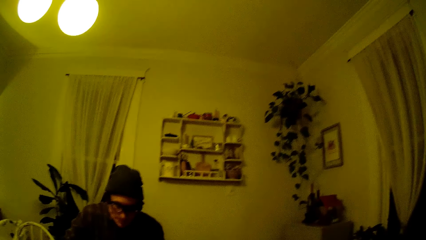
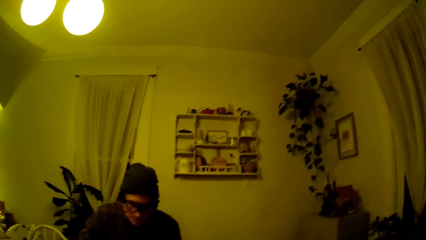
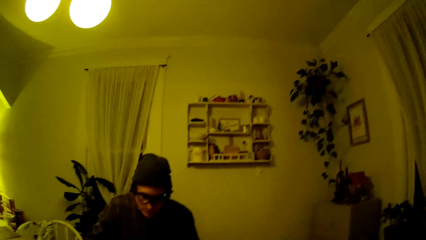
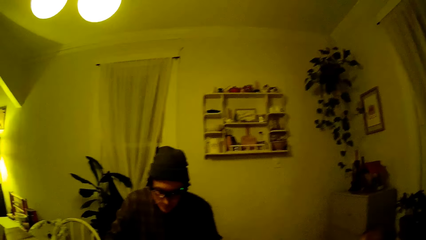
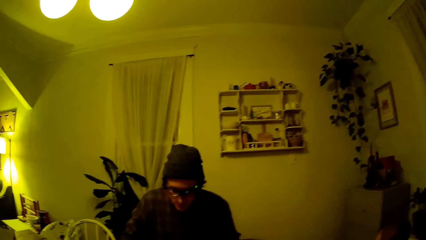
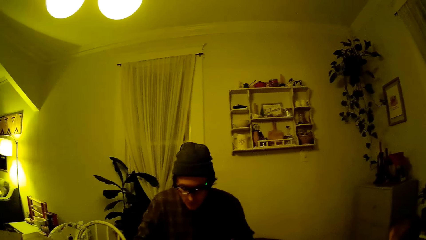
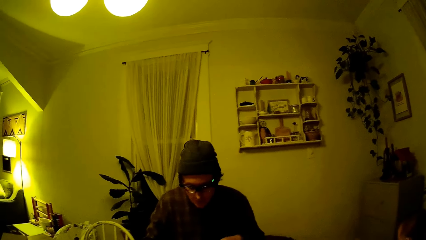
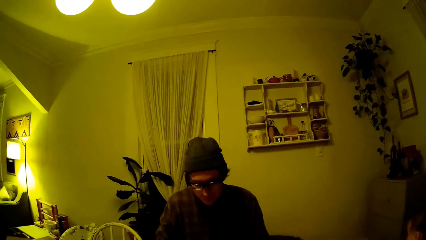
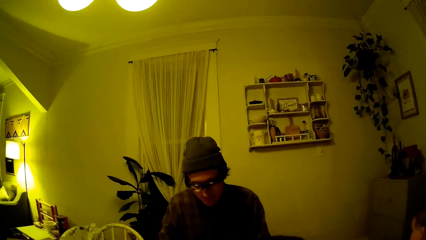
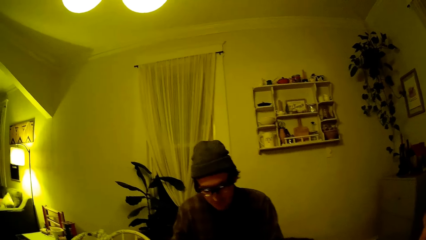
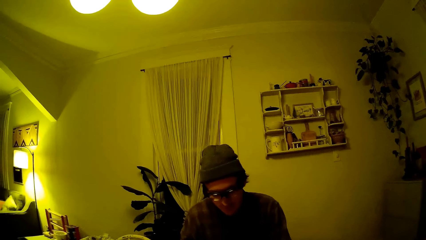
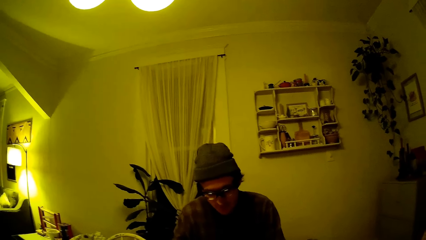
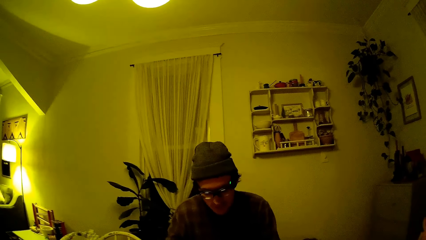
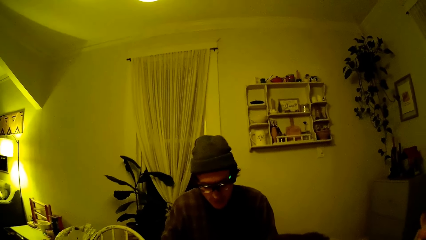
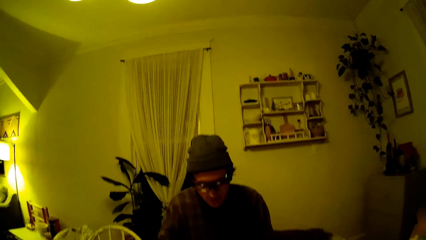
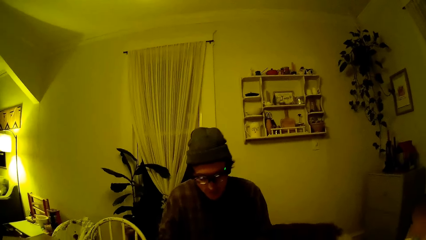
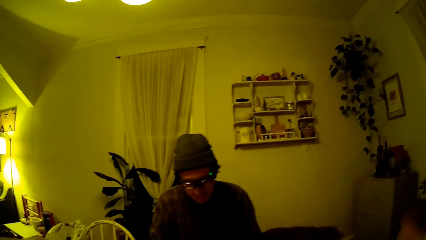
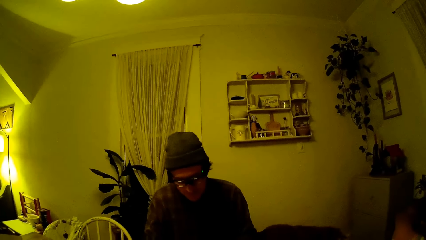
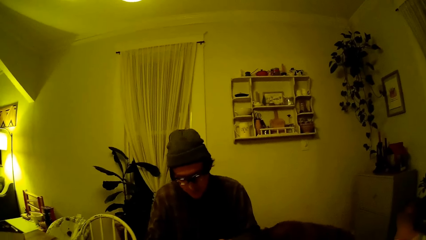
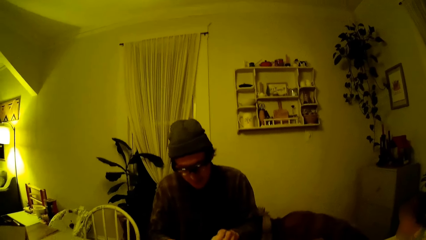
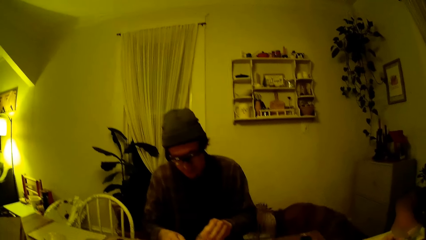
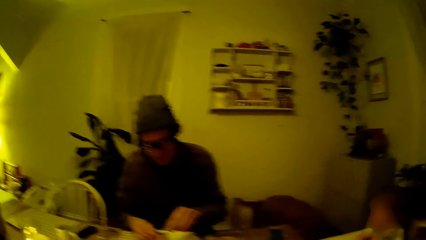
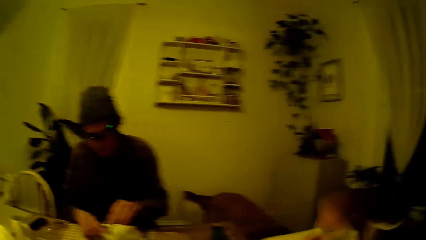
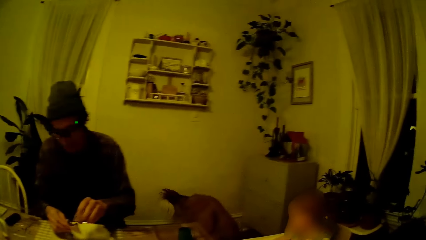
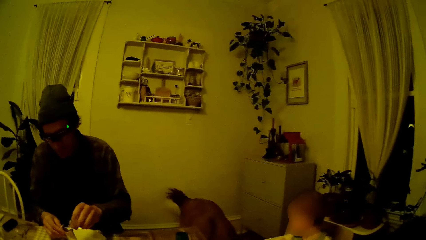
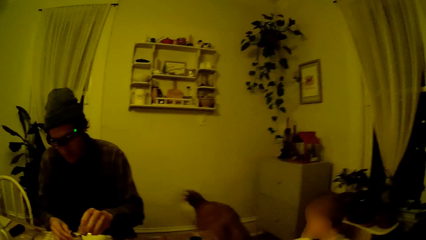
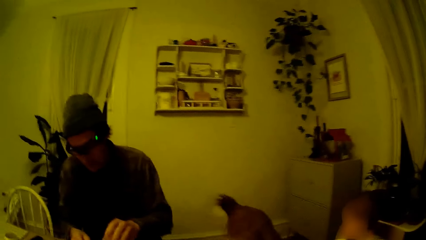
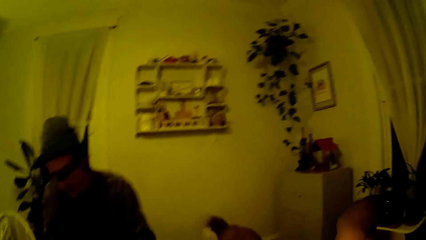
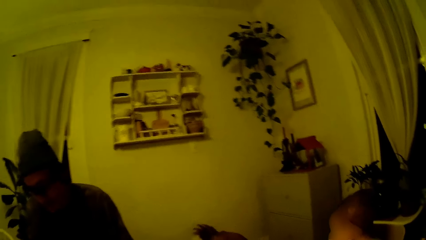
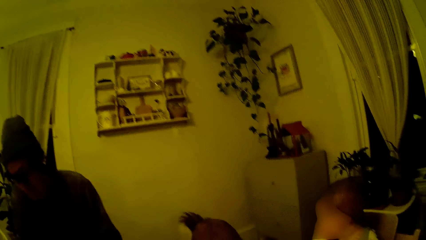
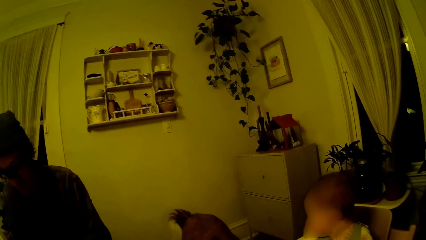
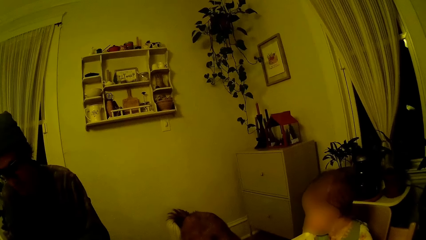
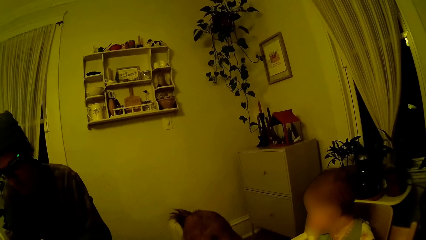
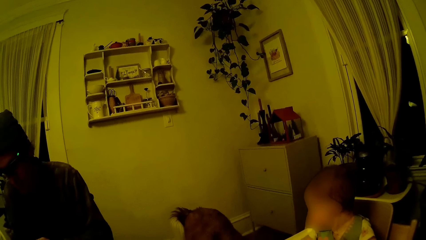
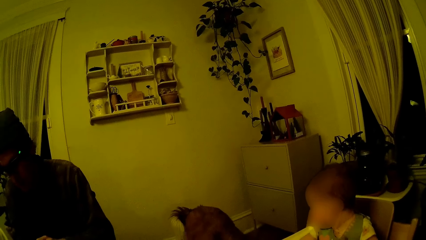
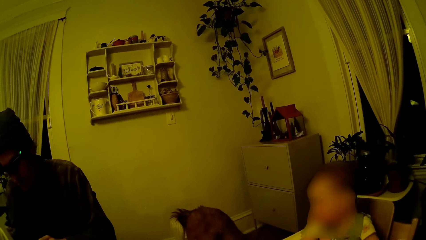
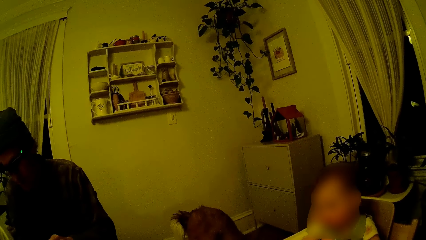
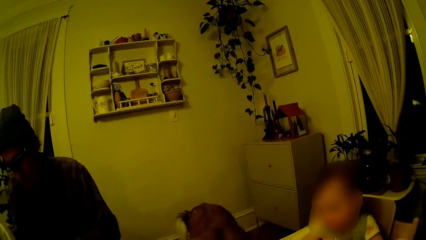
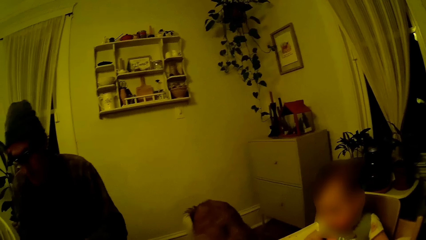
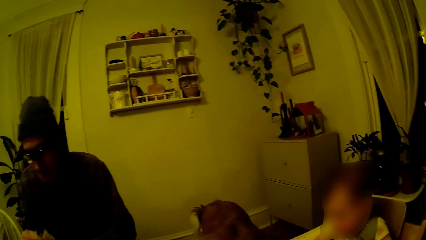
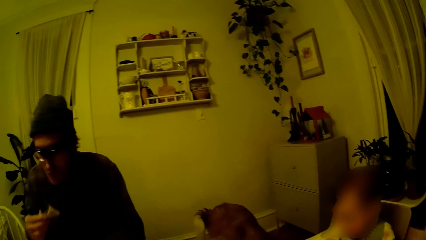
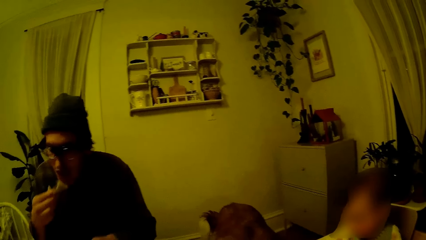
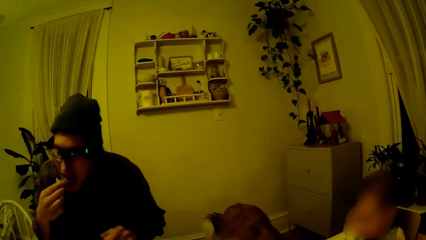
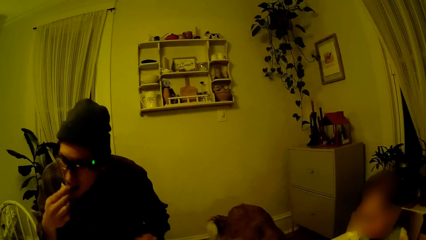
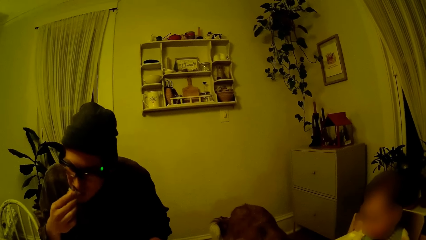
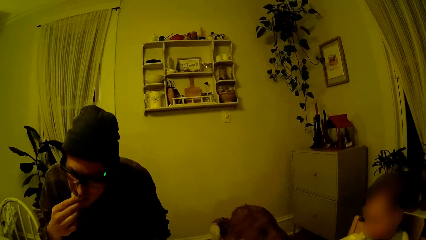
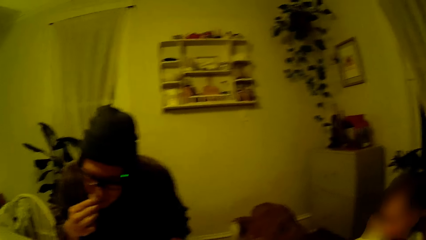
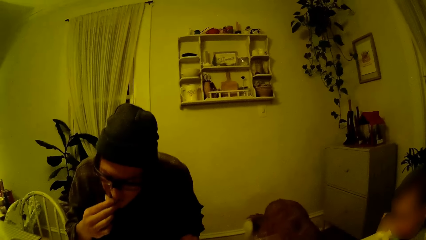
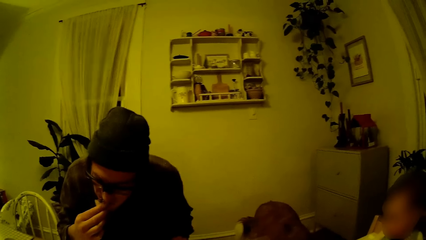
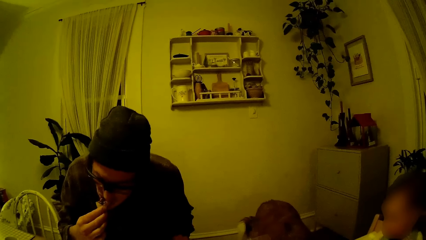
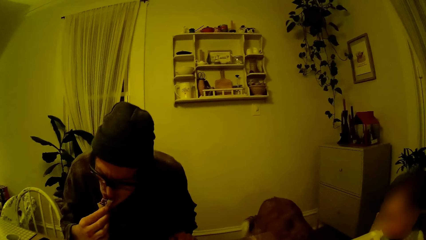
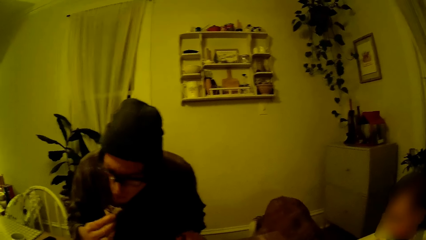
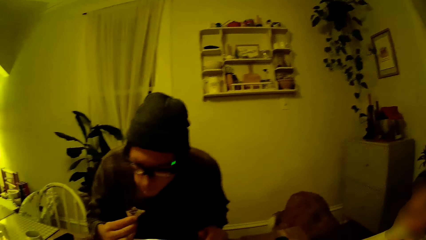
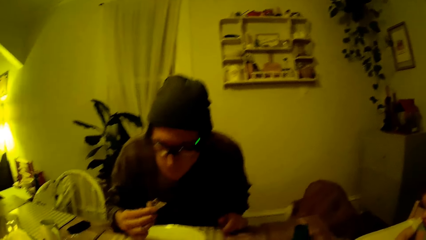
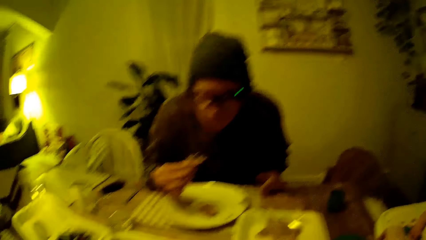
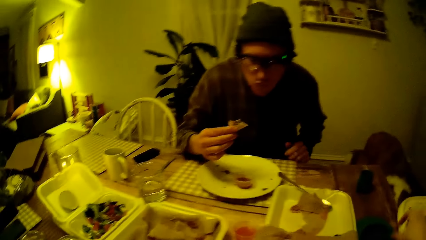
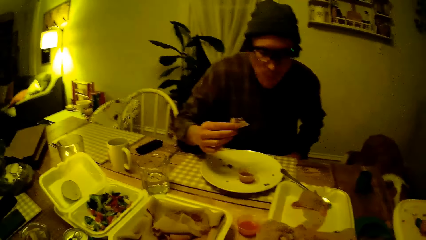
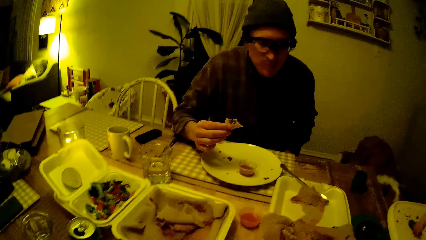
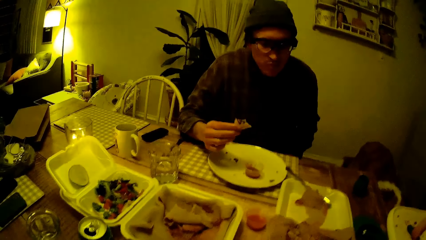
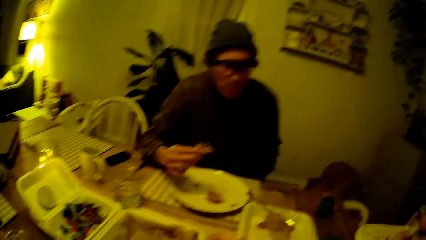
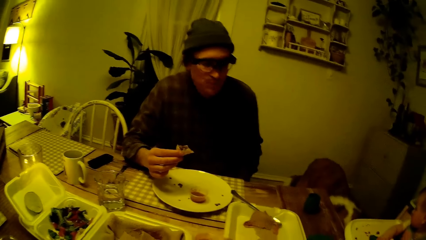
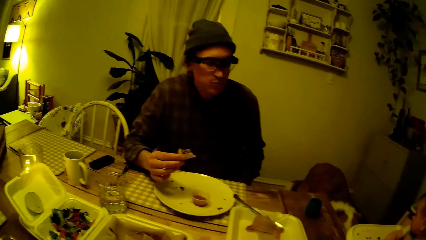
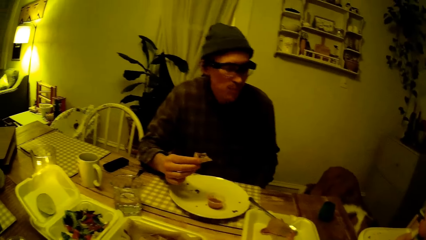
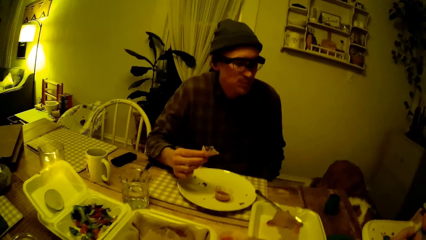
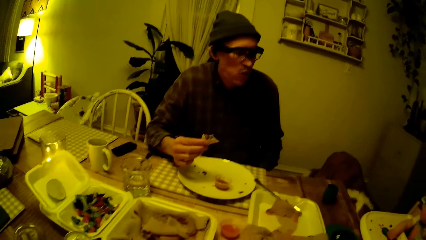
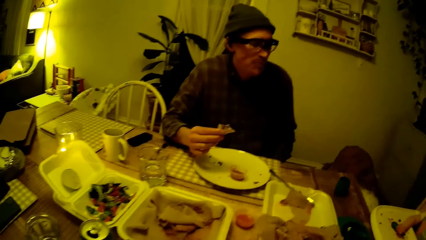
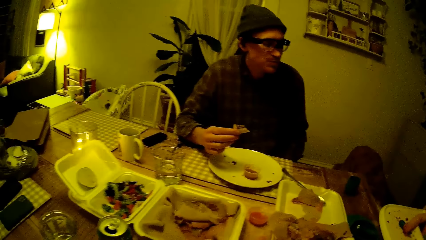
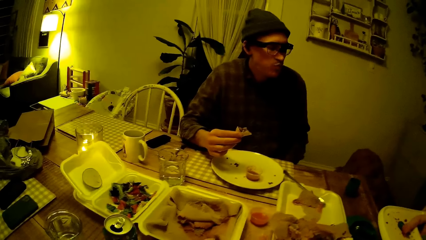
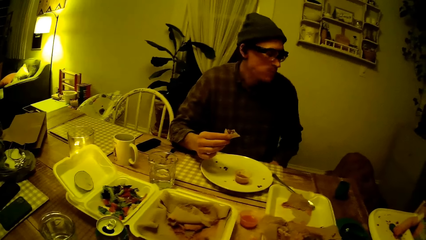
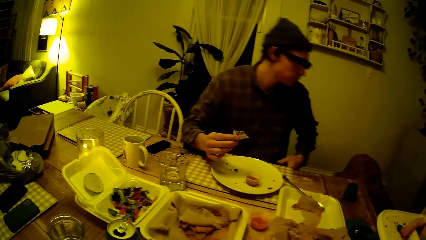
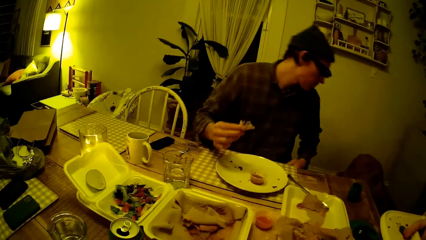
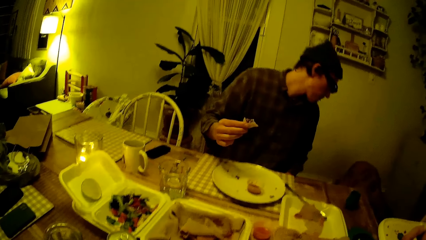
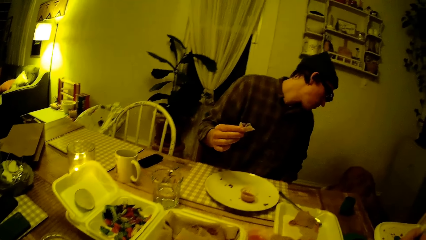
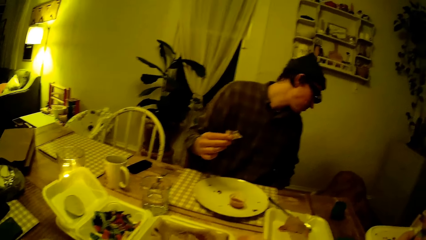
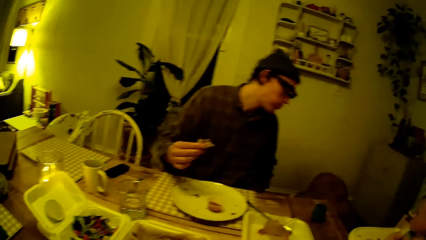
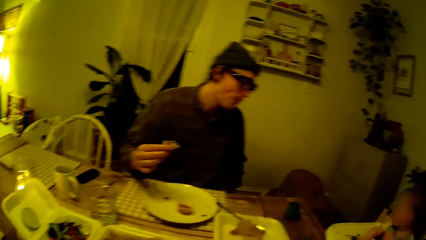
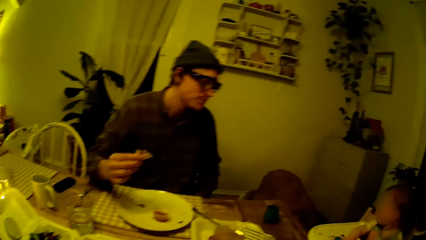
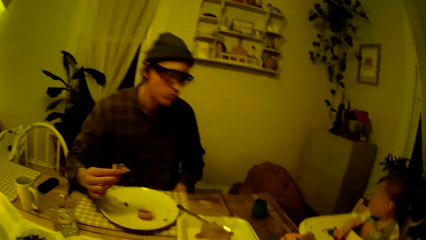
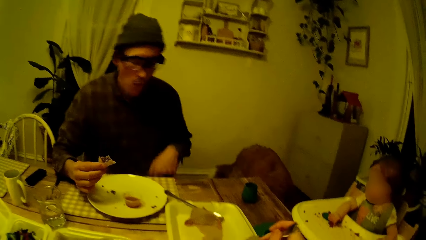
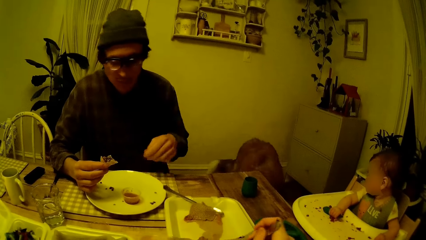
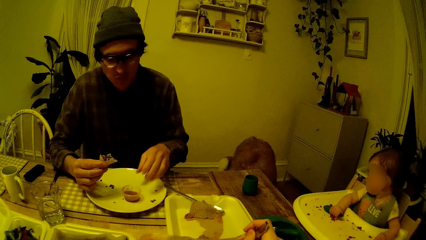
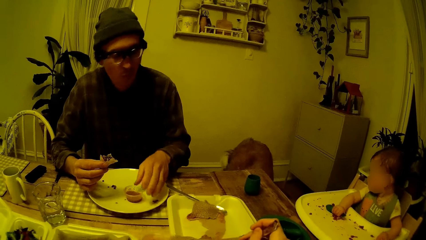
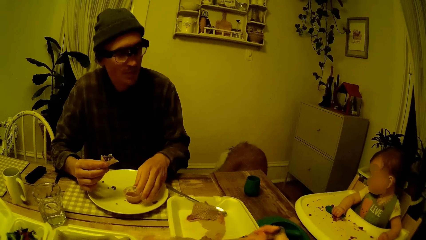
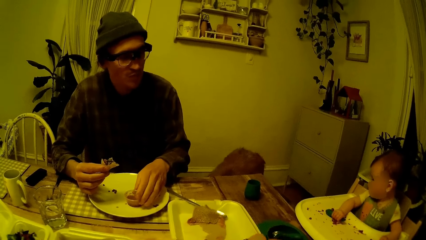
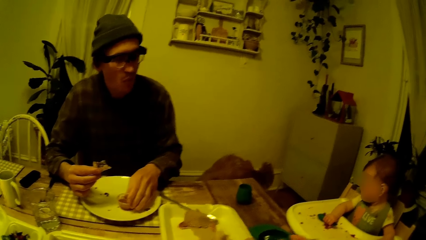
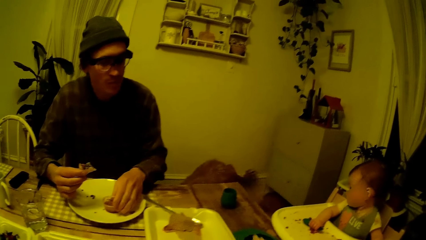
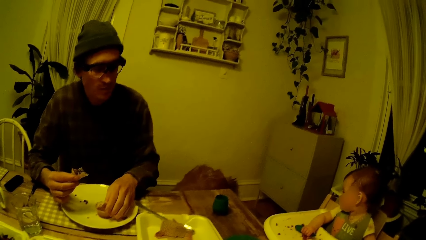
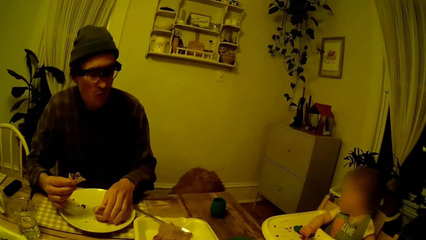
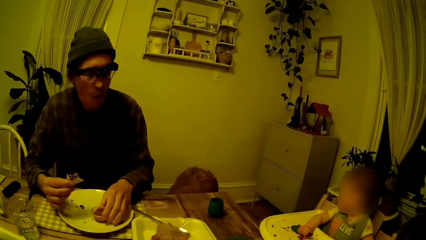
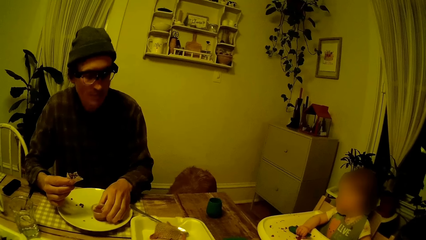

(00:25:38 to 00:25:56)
The man picks up a samosa from the plate on the table with both hands. The man puts the samosa in his mouth with his right hand. The man looks down at the dog. The man carries a container of ketchup from the plate on the table with his left hand.
